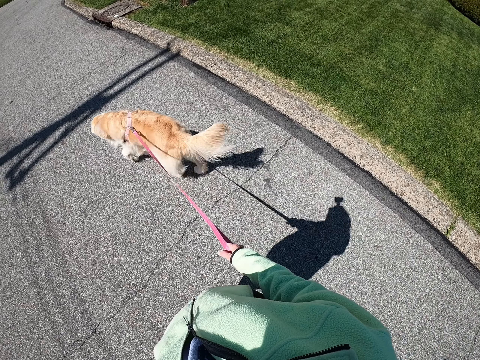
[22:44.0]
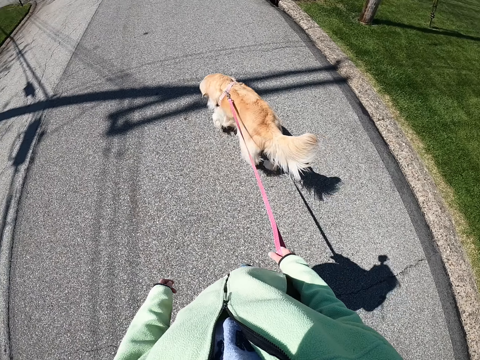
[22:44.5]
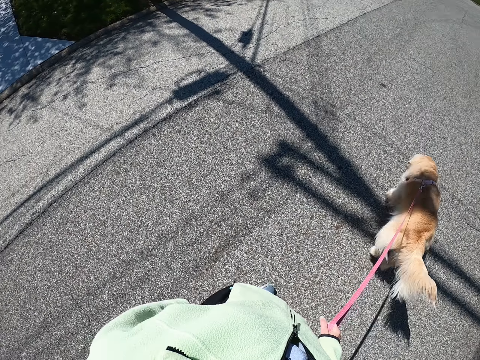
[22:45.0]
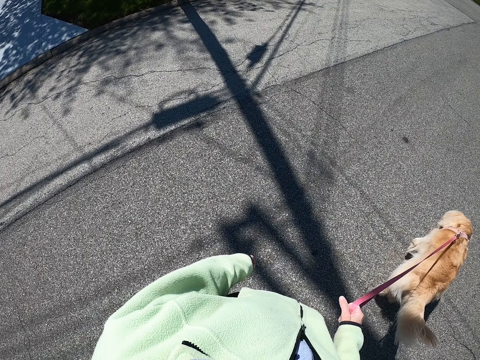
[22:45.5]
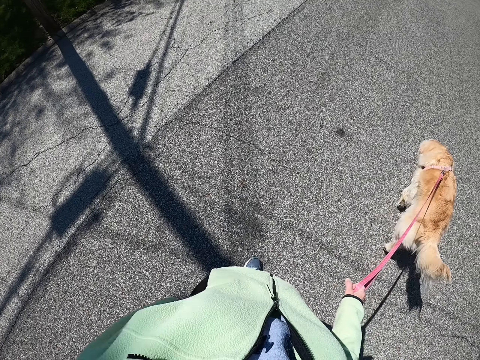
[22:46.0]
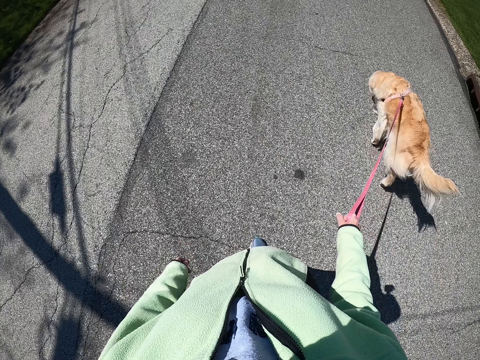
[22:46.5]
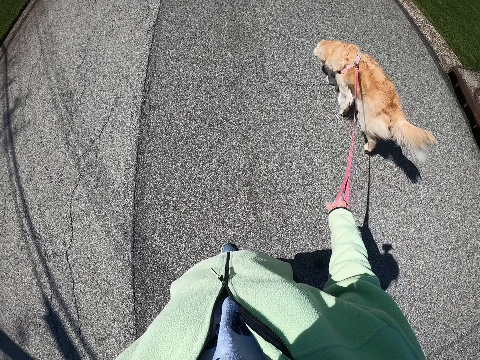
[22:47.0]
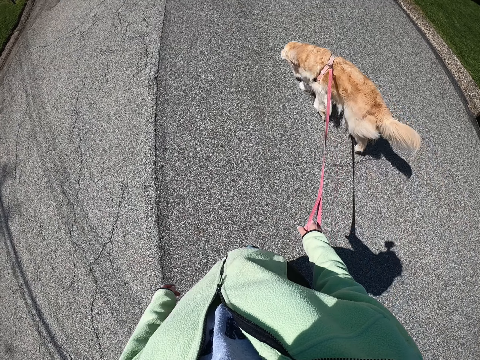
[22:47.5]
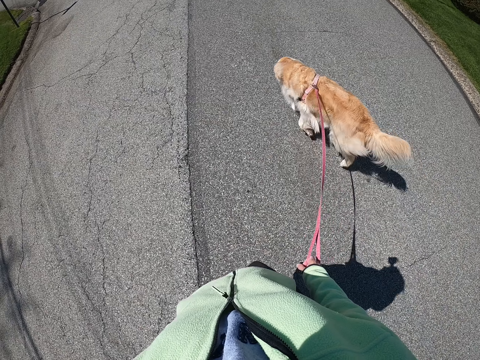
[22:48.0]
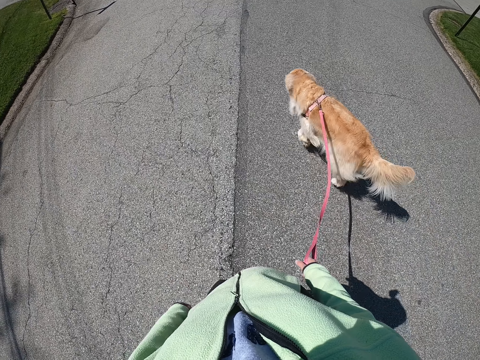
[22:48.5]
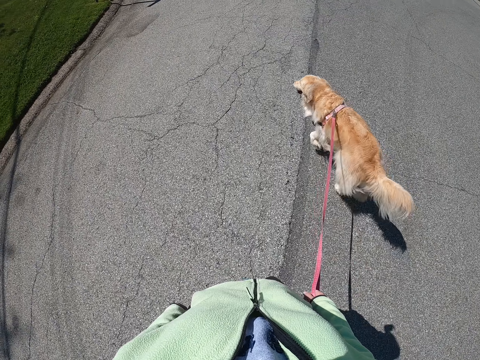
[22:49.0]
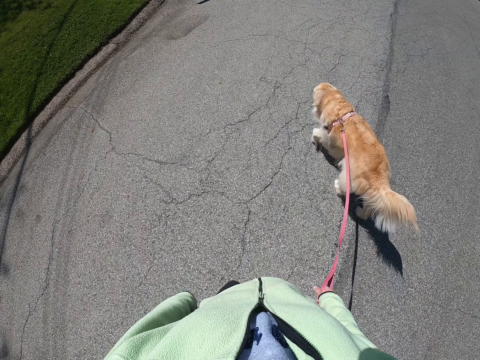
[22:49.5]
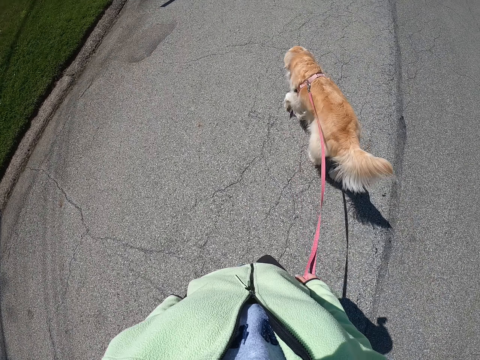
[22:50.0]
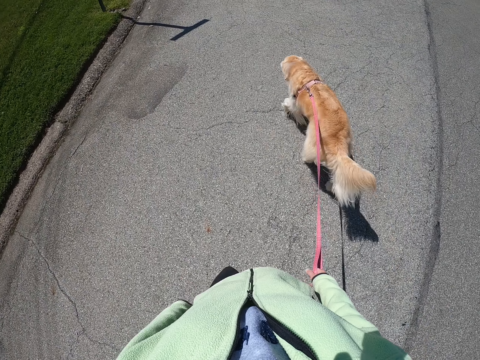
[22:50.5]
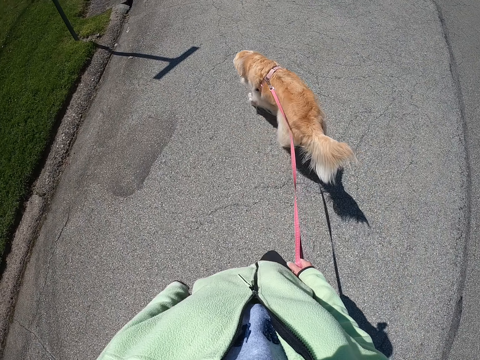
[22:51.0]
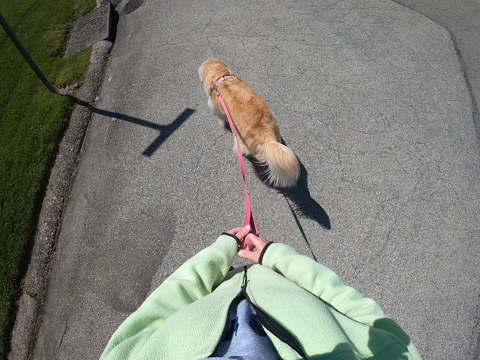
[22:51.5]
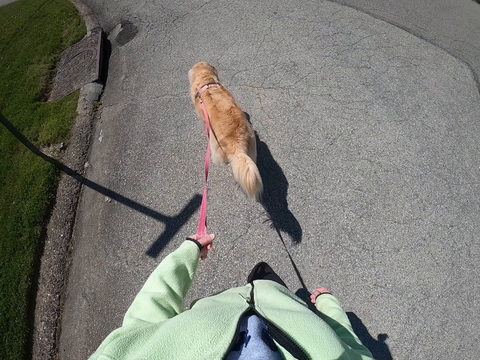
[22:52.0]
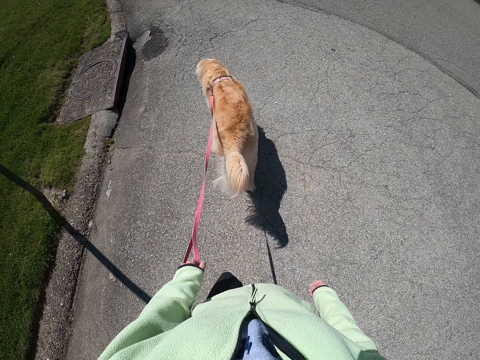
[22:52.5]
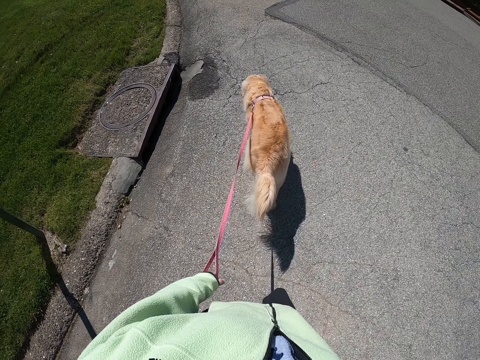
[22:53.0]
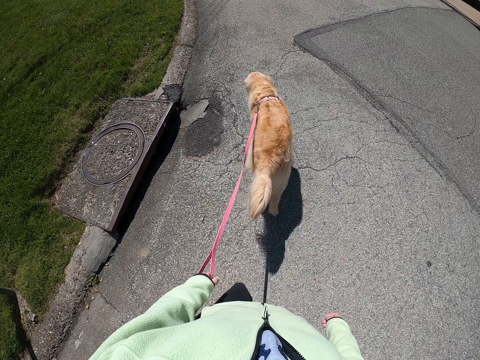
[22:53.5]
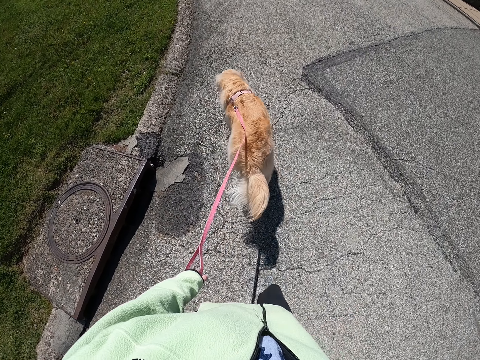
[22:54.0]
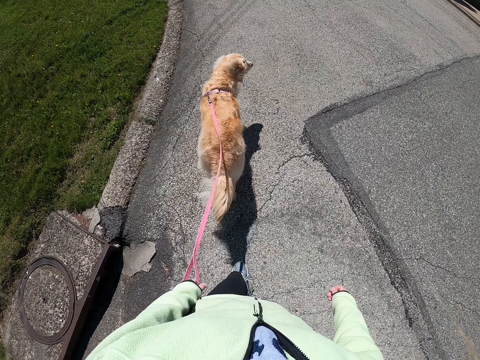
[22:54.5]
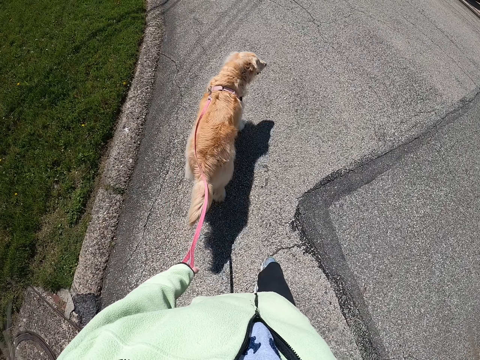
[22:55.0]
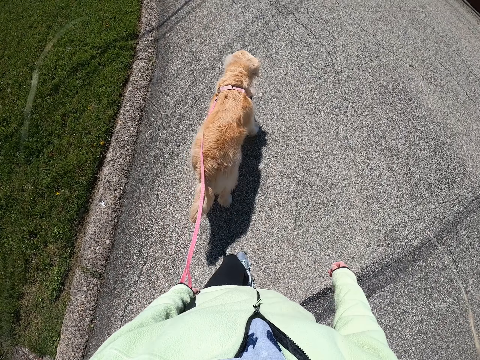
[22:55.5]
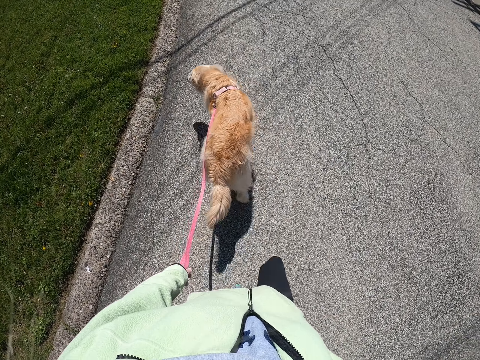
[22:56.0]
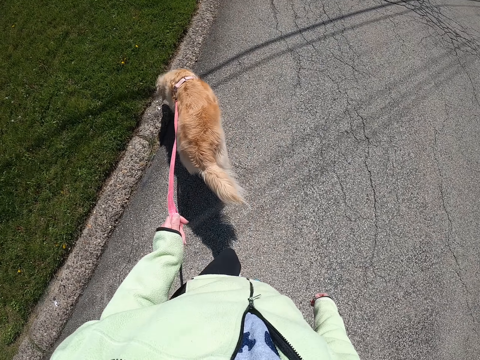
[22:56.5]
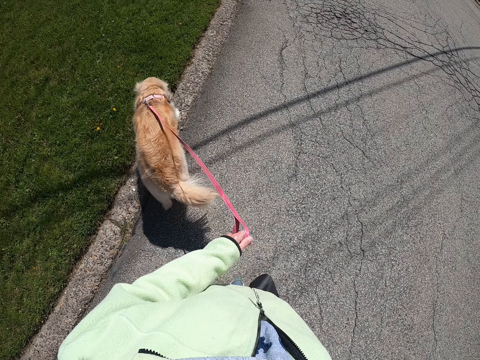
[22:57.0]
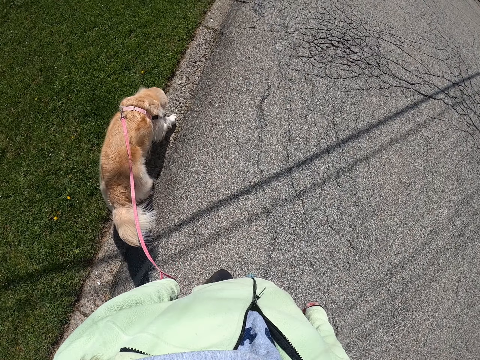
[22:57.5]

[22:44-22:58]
The camera wearer moves the dog's leash from her right hand to her left hand. She walks the dog along the pavement.

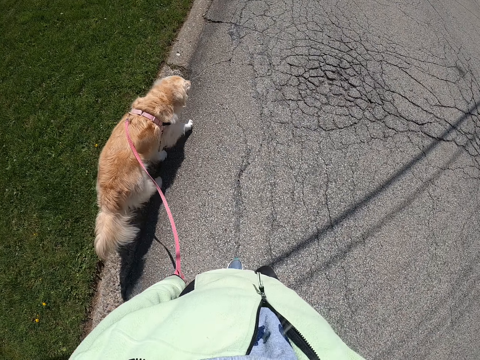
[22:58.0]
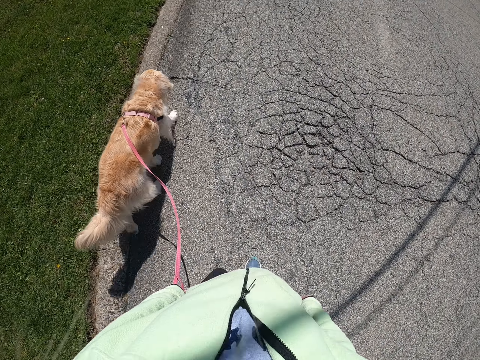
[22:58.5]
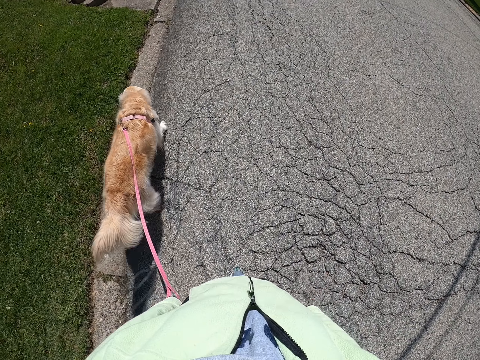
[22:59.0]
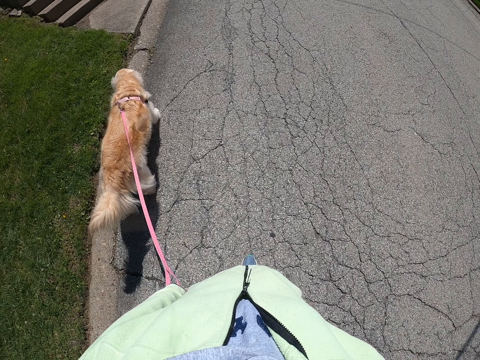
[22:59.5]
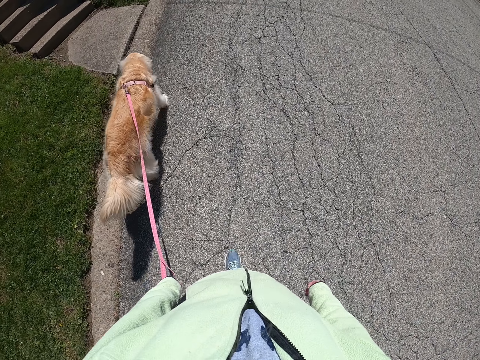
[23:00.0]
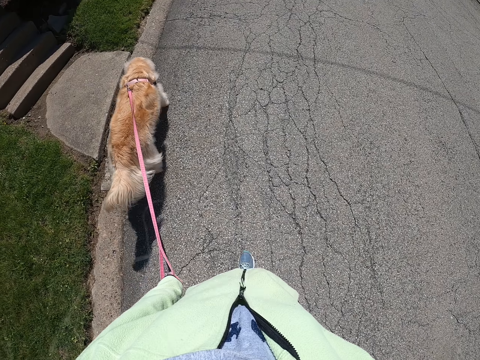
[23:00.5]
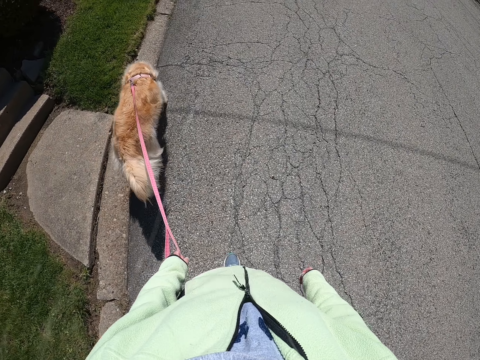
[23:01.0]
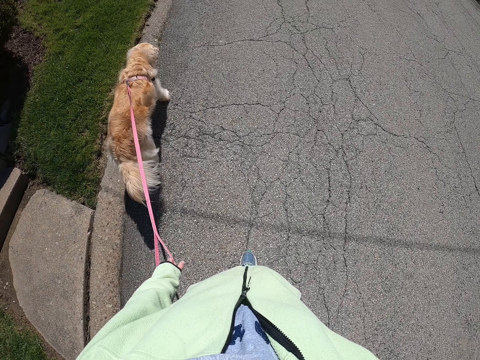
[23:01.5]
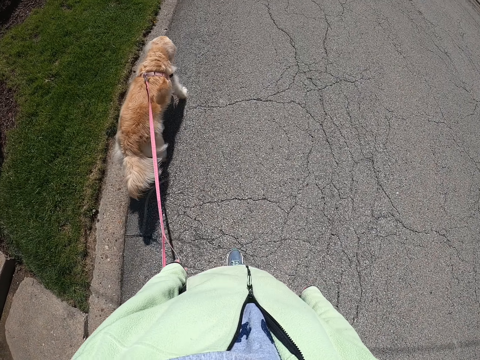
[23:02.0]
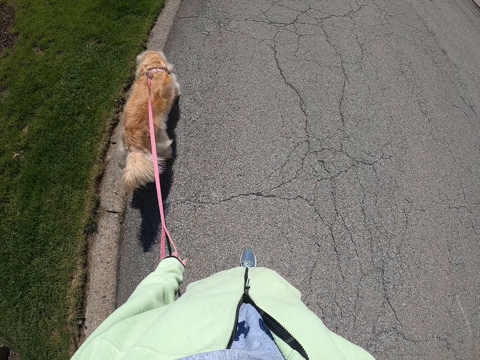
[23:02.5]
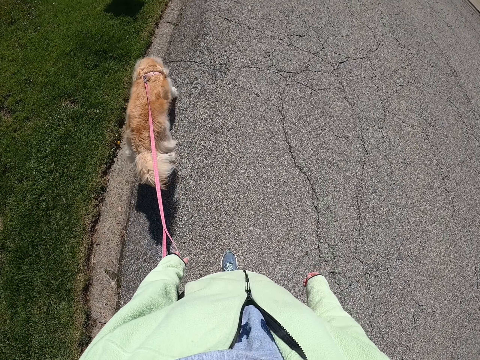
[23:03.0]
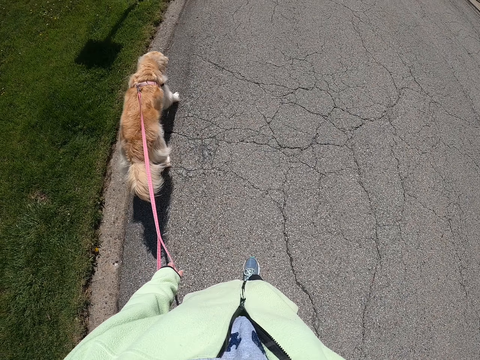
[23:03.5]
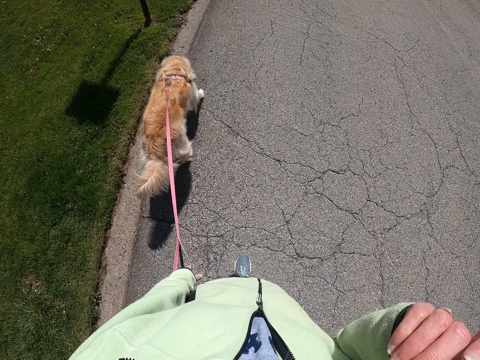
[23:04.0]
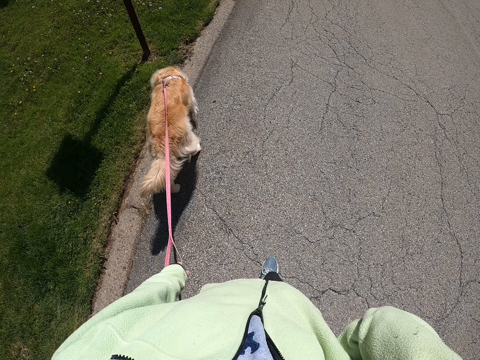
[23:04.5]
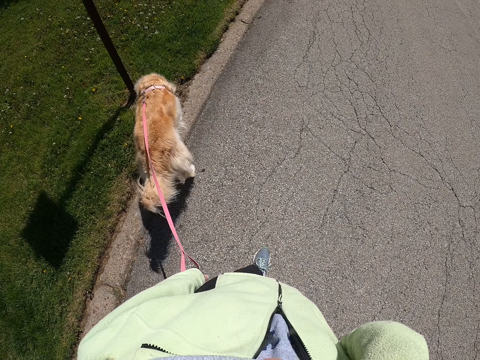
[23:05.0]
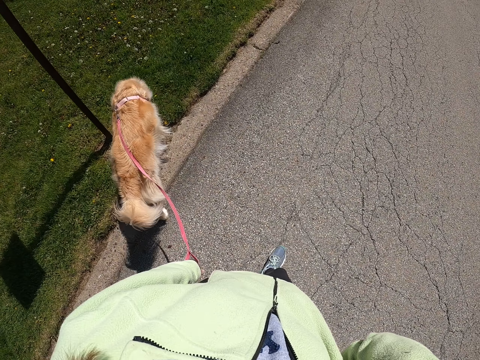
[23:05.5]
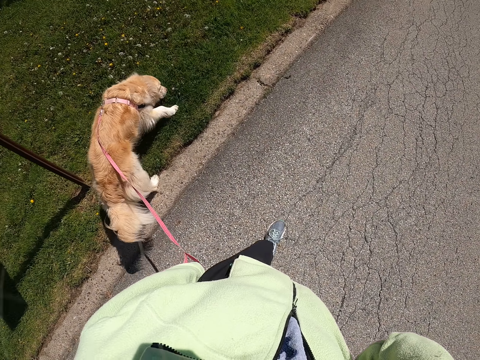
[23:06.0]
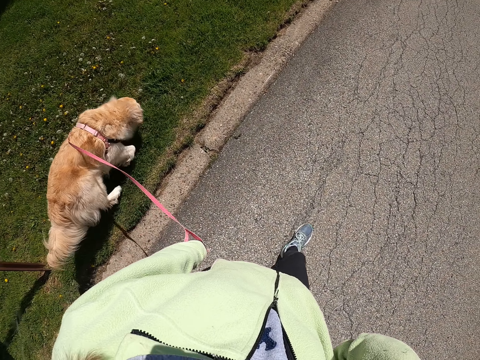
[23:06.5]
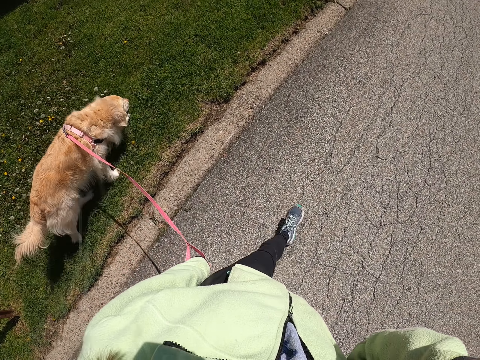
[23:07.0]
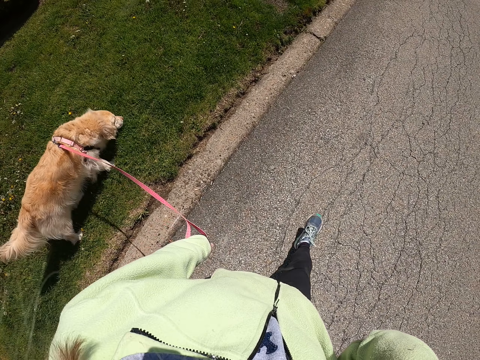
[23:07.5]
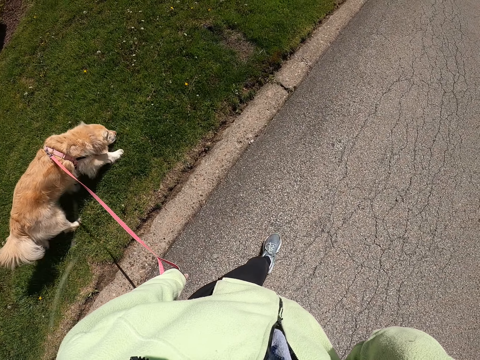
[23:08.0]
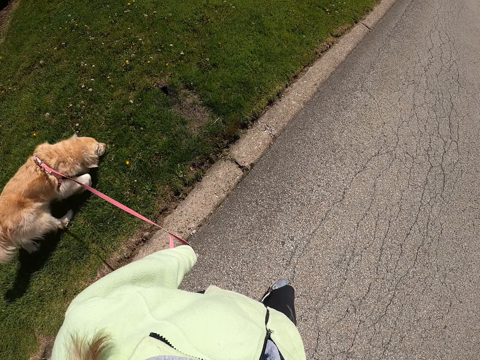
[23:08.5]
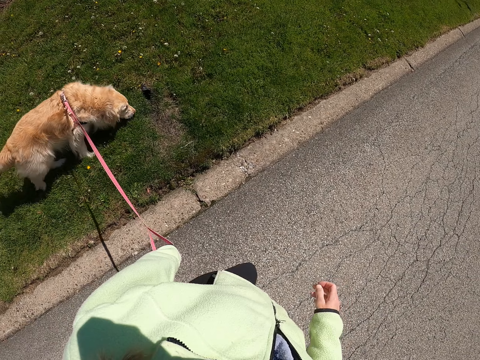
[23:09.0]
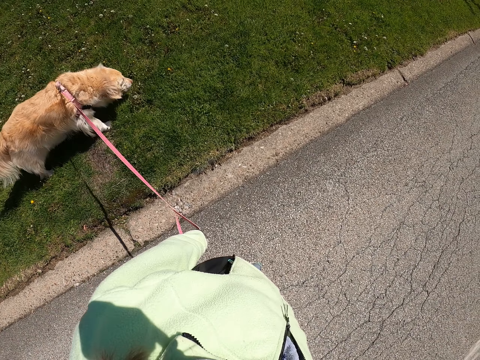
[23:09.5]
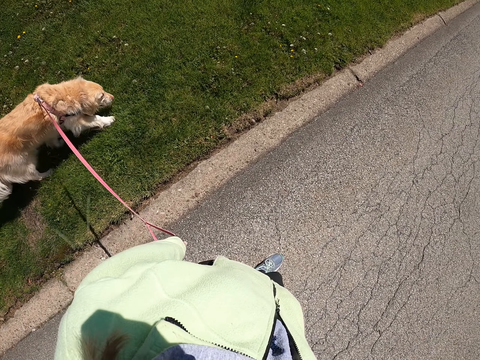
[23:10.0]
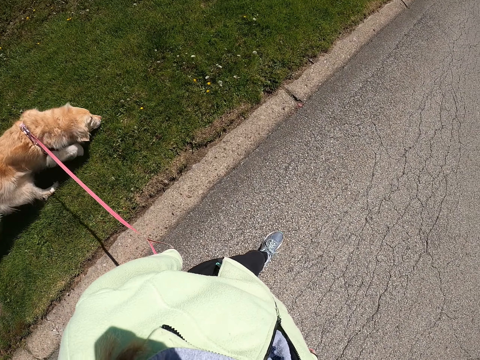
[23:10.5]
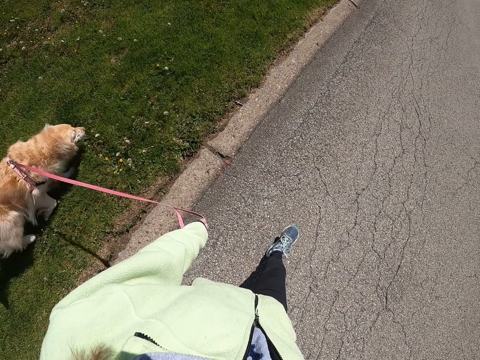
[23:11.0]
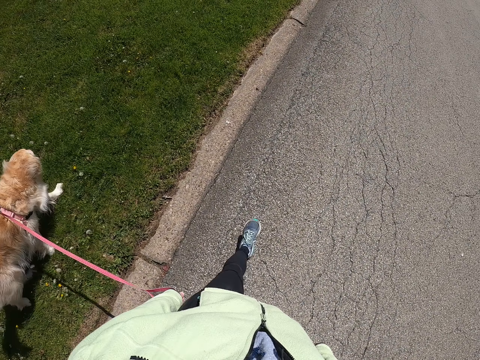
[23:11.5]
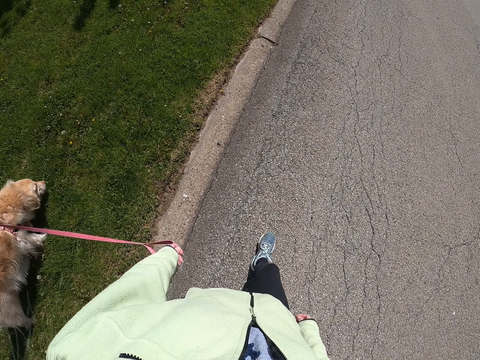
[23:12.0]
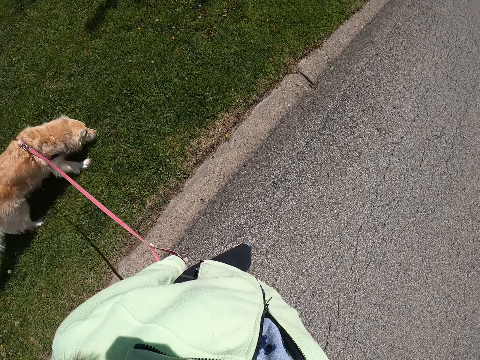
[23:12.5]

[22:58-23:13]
The camera wearer raises her hand. She walks the dog along the pavement.
